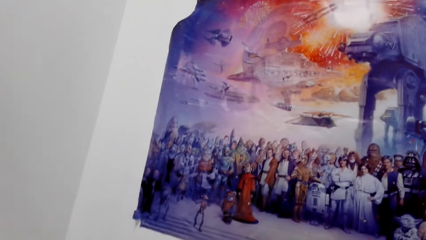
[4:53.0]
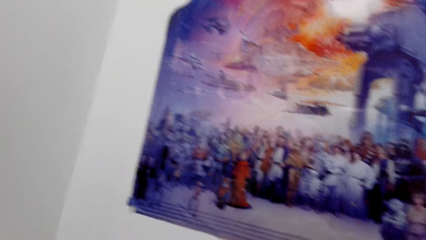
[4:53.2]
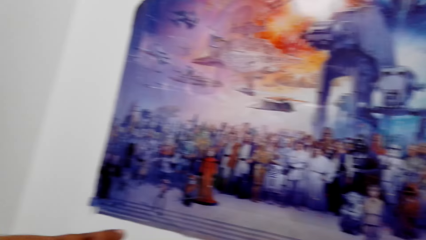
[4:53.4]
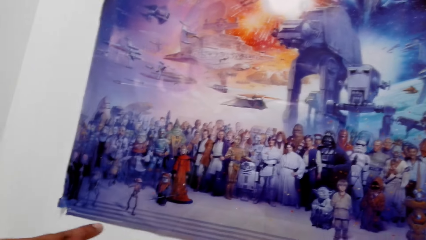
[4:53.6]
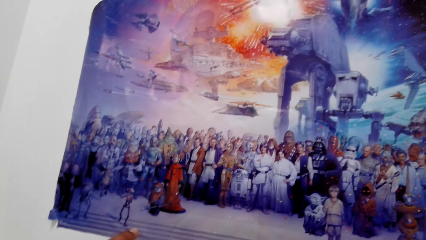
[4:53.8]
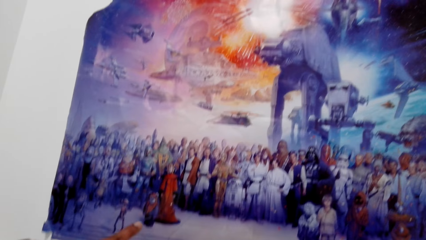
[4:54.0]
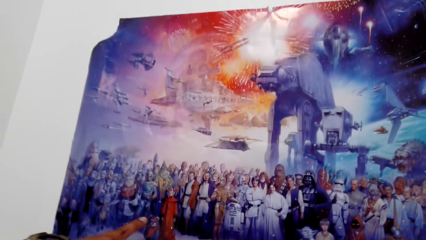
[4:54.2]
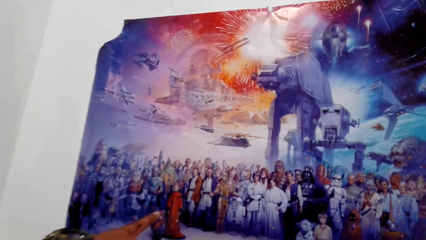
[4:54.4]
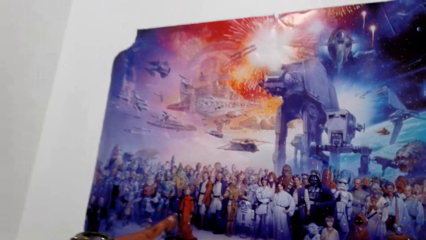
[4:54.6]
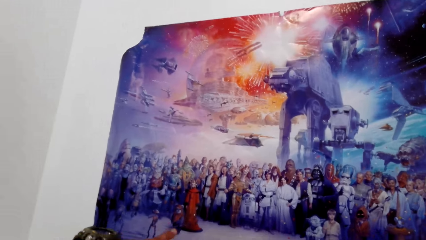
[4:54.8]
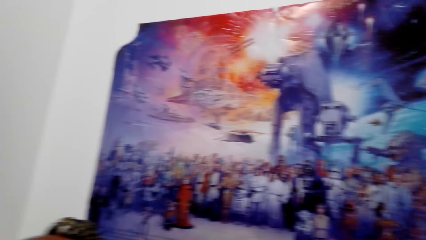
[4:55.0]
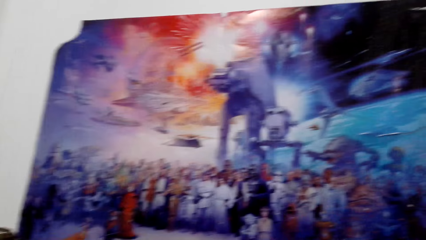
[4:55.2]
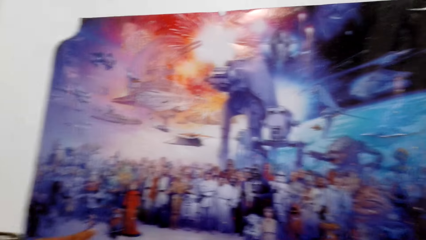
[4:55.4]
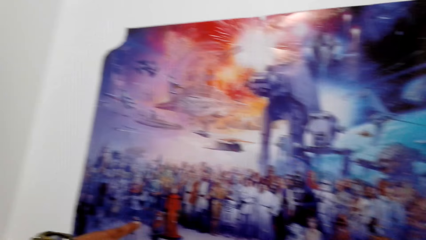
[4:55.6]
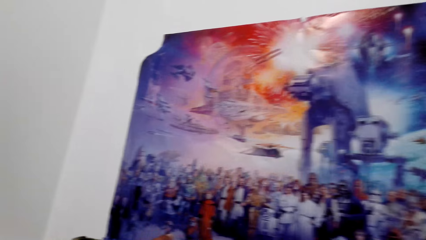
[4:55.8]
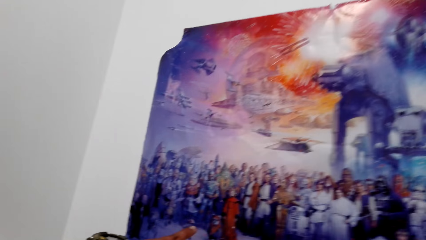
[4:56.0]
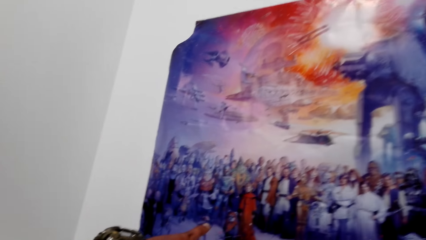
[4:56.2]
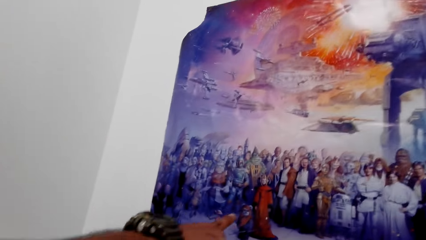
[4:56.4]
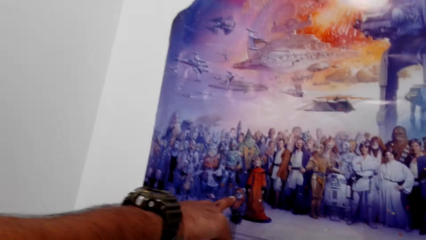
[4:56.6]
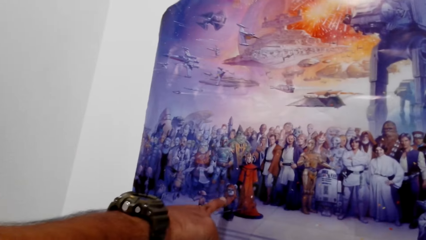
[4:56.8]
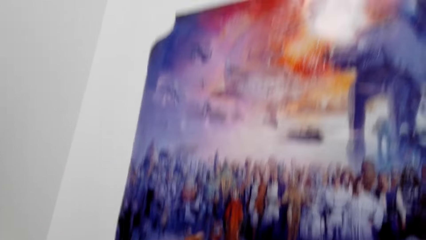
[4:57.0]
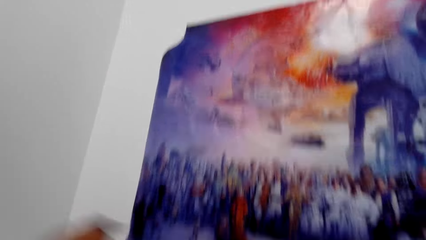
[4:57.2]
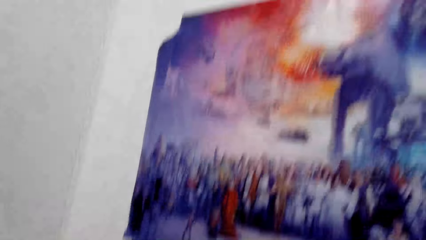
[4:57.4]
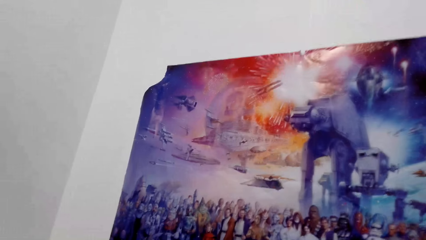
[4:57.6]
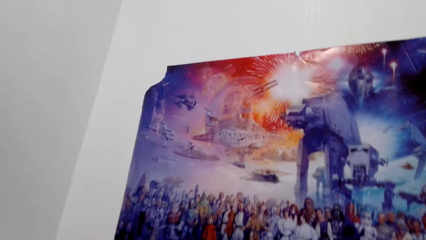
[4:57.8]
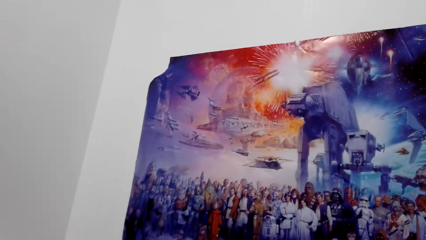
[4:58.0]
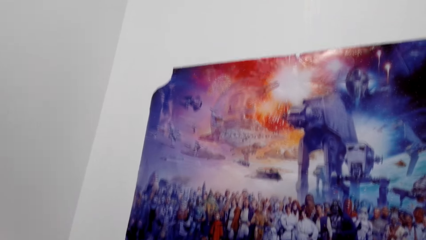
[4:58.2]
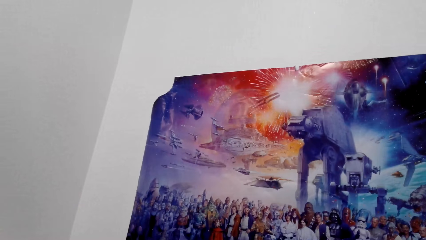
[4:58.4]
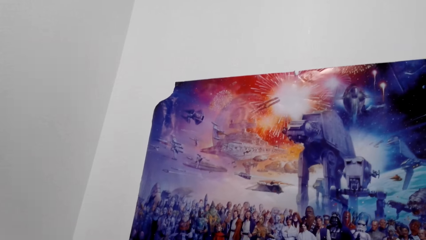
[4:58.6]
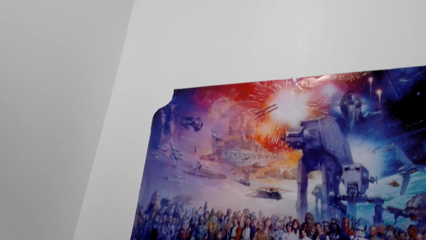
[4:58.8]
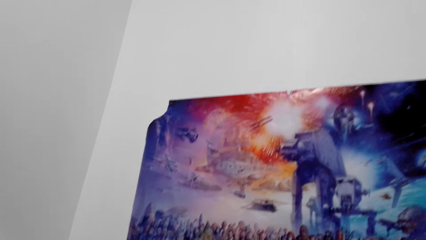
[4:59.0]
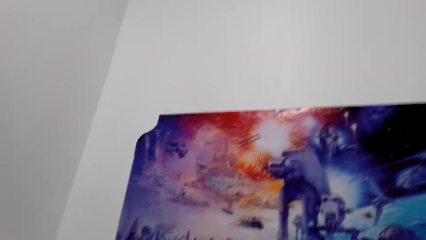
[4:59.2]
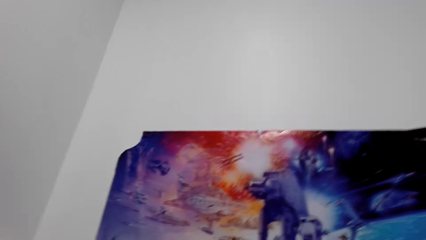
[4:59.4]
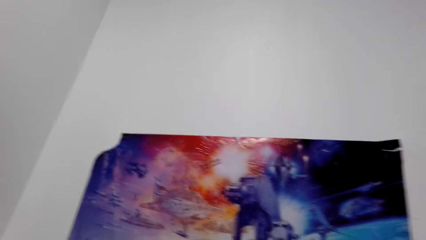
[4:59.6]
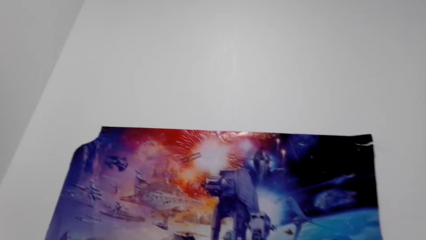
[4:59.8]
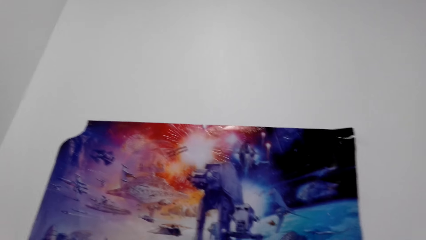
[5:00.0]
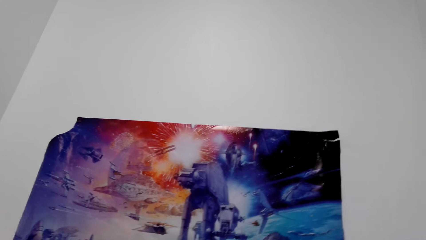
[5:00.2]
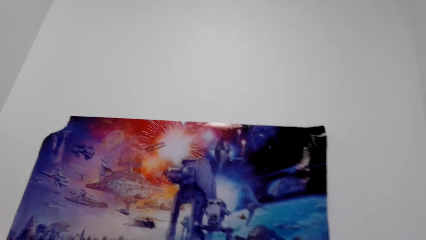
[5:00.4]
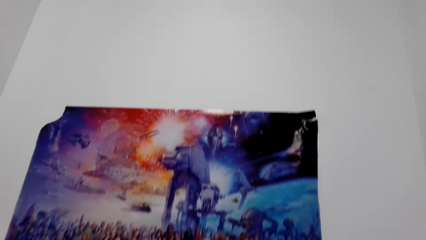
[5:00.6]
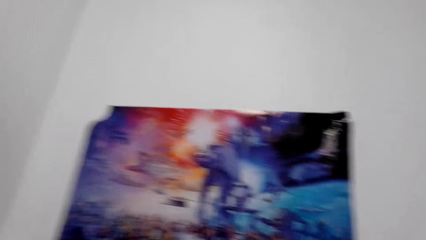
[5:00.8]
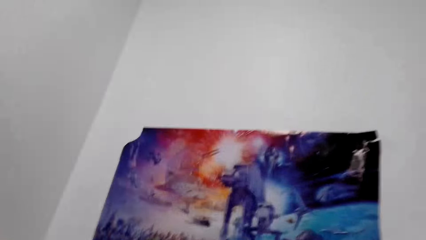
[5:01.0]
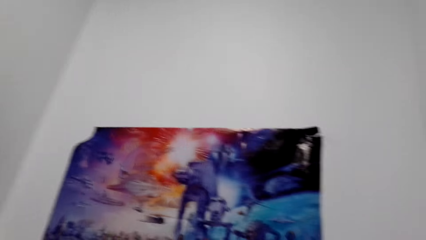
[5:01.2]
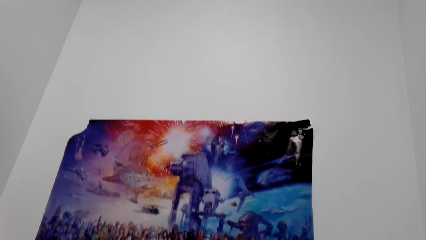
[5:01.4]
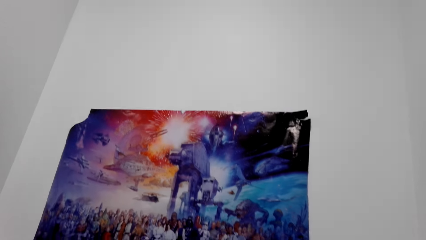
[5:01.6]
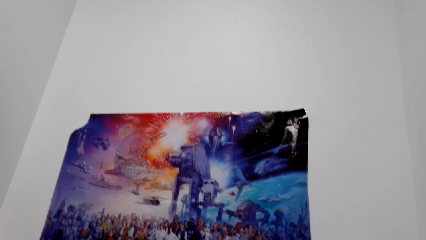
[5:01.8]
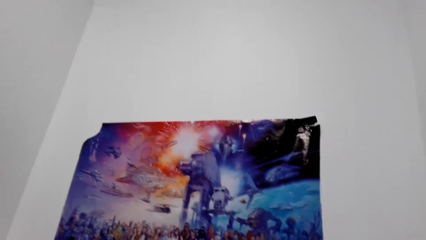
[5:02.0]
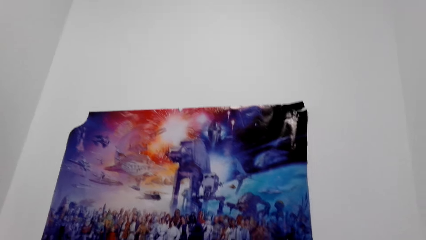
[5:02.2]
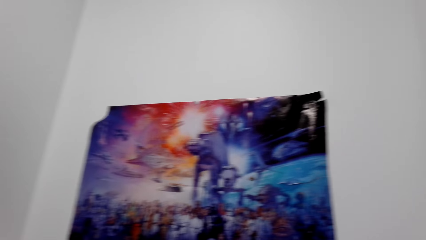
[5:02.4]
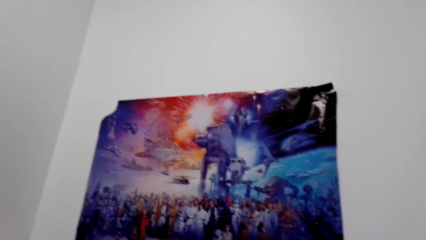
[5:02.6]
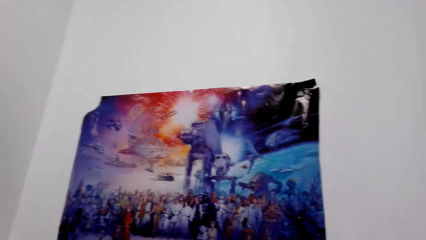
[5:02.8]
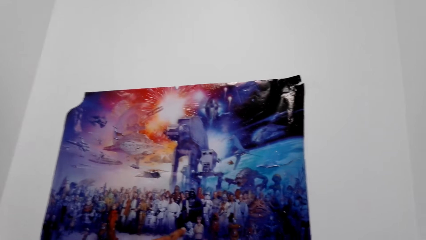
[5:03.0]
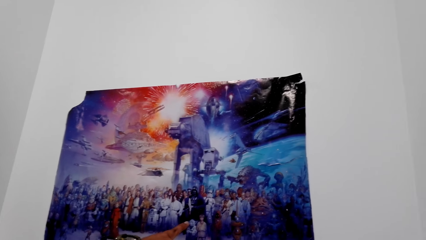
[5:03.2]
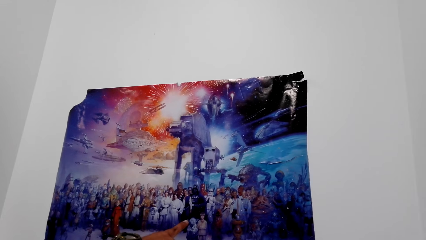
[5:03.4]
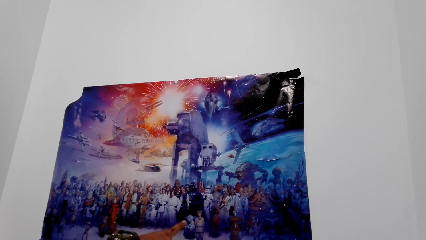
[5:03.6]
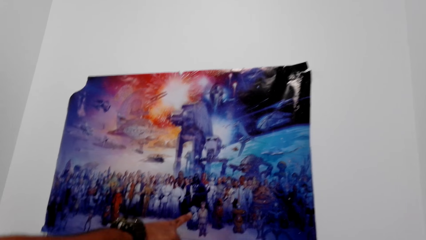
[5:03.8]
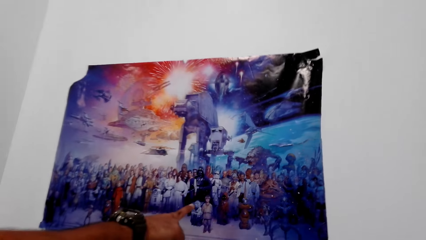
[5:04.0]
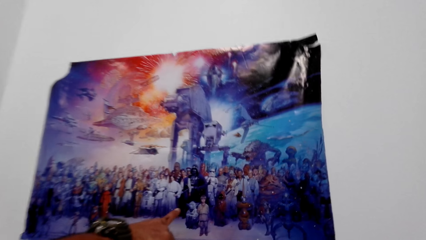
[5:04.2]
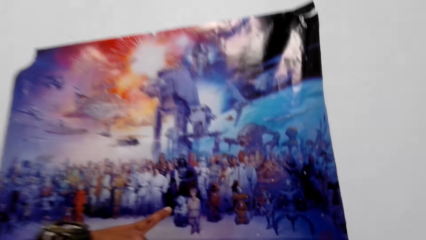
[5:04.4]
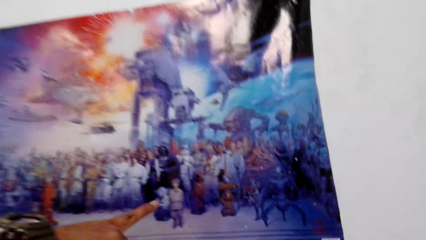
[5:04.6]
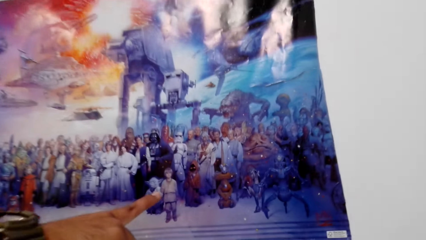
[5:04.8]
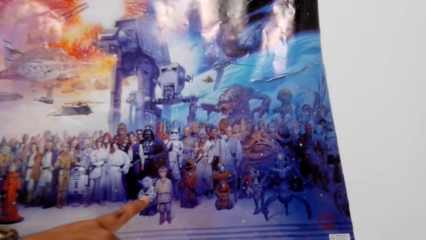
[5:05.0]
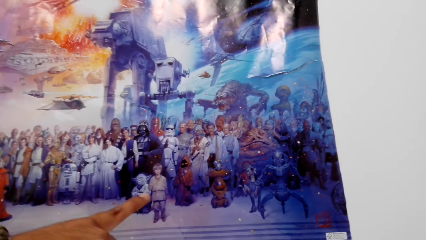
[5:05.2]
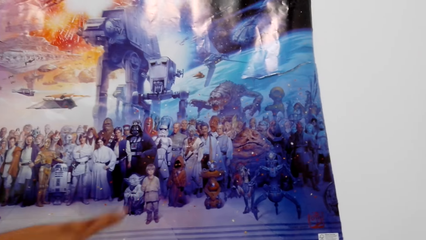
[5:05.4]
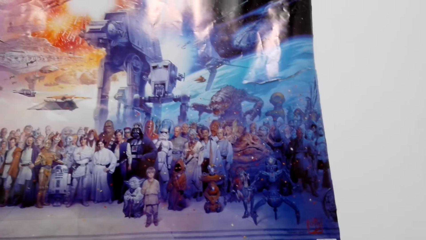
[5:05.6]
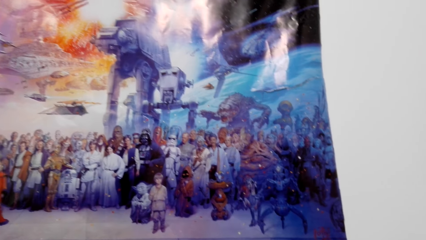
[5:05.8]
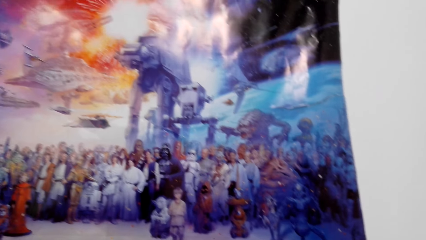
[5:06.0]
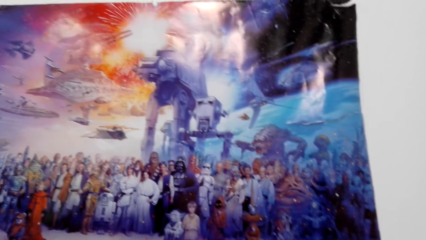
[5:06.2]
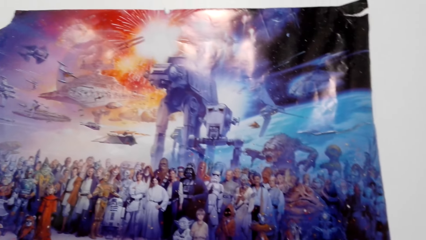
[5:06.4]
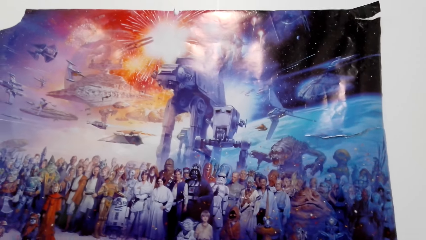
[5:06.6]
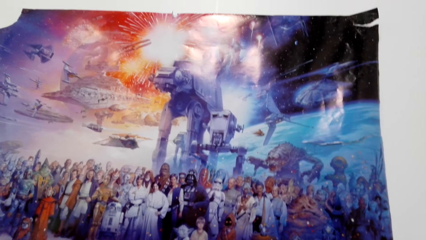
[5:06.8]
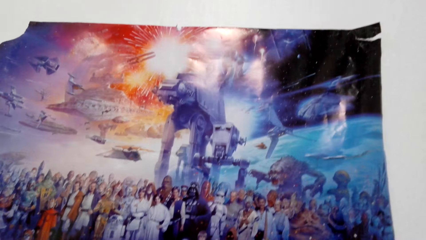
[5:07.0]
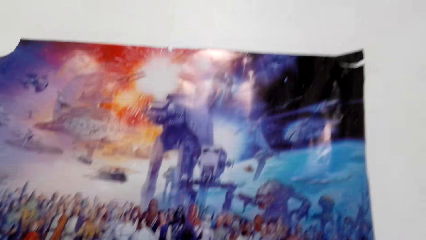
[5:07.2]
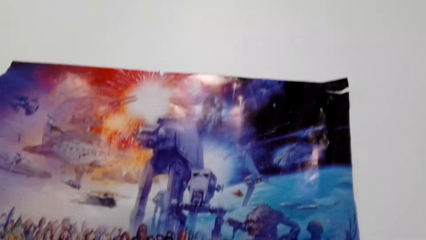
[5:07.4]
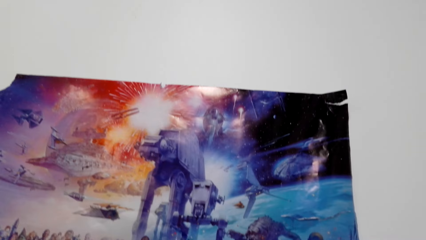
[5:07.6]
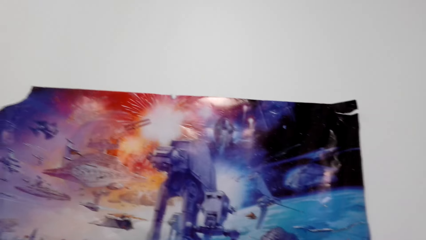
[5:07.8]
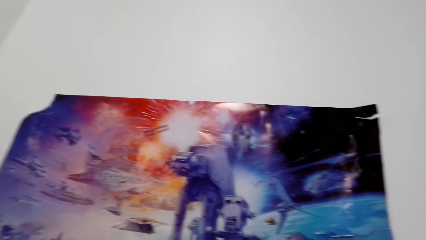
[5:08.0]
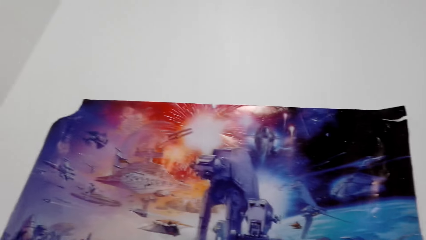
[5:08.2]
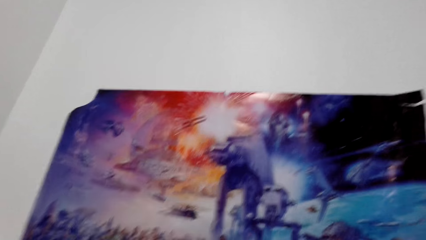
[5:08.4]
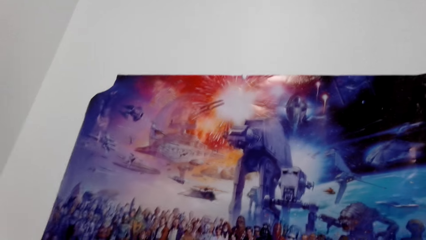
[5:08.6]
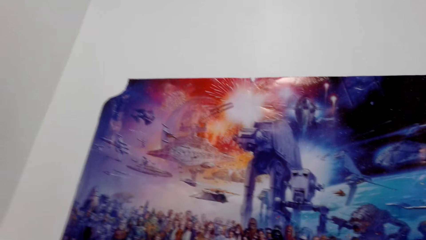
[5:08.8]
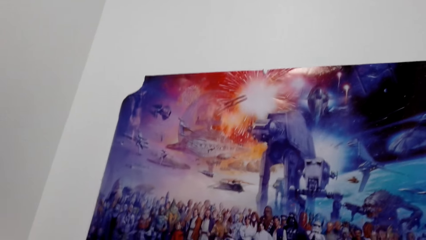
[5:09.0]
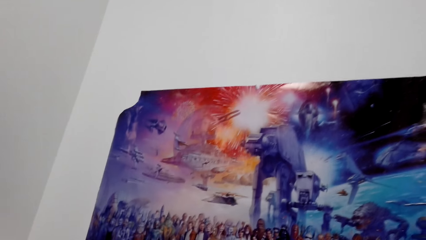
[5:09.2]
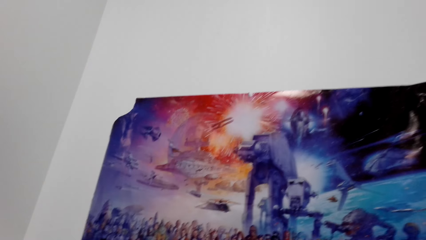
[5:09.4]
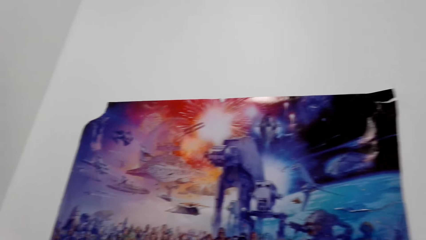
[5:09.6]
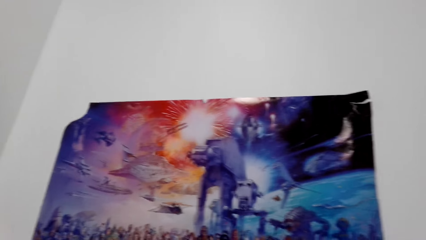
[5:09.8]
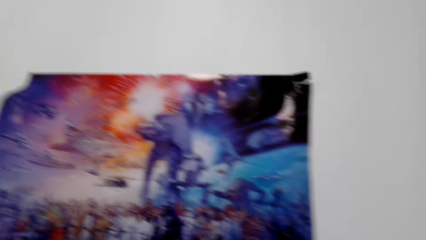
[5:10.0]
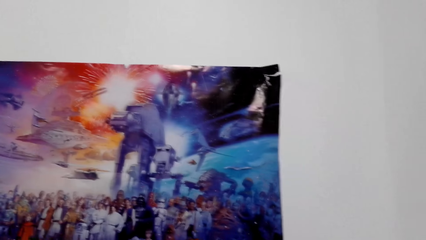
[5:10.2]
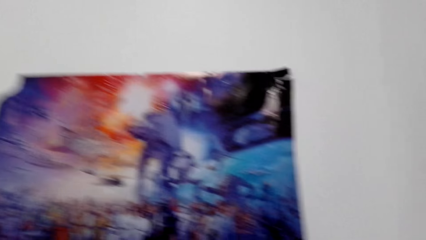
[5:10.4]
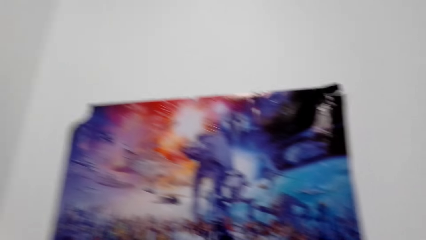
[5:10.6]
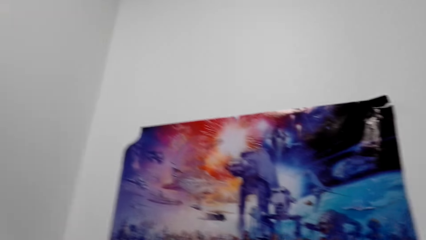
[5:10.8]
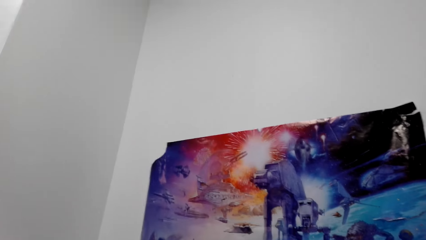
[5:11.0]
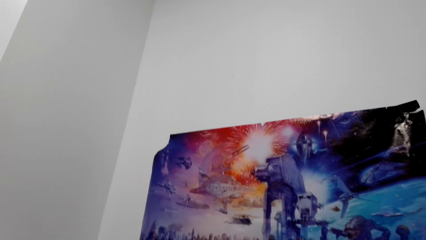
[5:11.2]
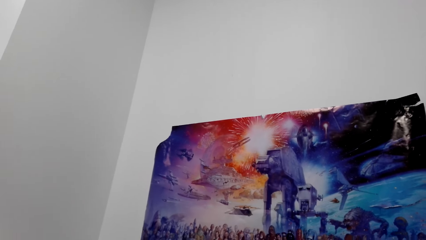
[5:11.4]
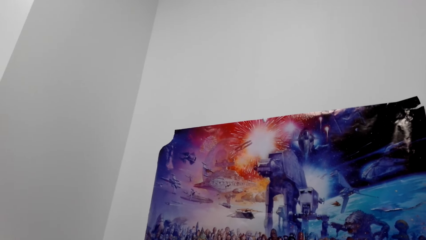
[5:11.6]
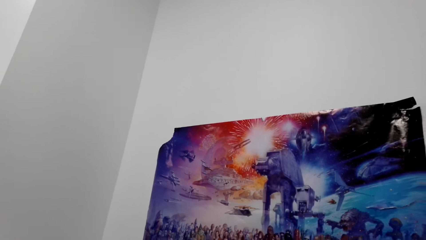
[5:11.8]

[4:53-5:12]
A person touches the picture. The person points at a painting. The camera wearer looks around. The person points at the painting. The camera wearer looks around.
